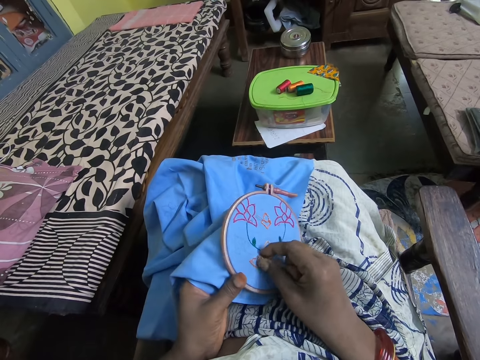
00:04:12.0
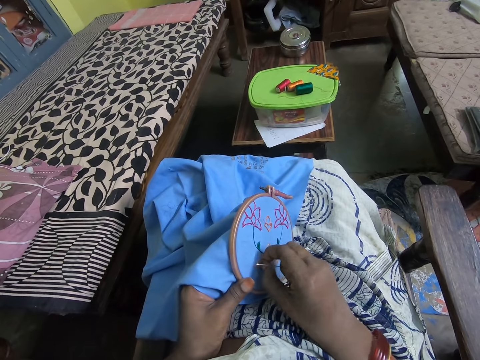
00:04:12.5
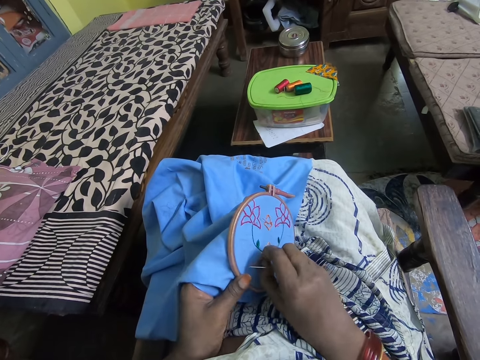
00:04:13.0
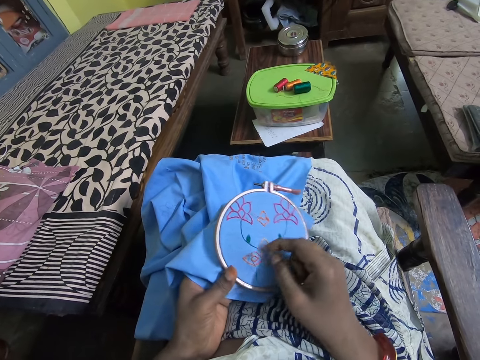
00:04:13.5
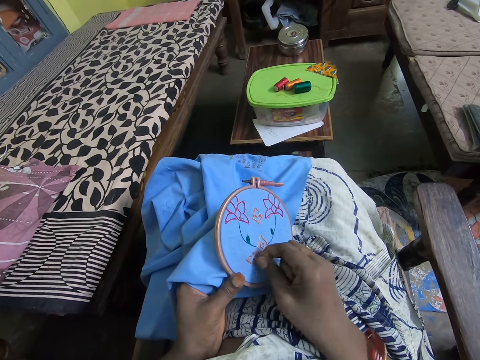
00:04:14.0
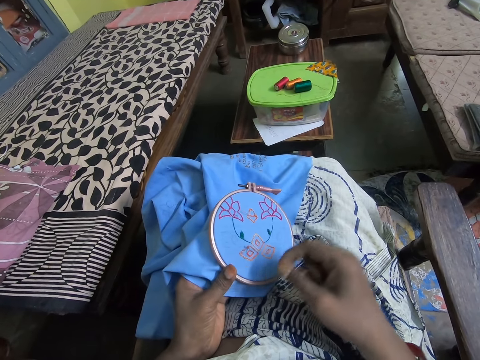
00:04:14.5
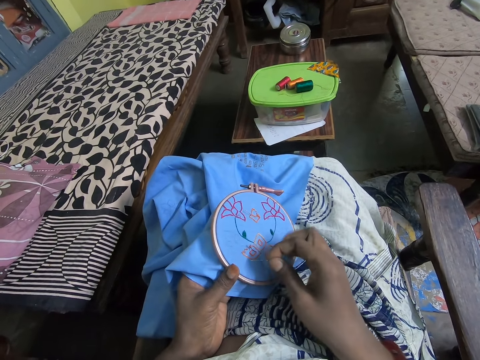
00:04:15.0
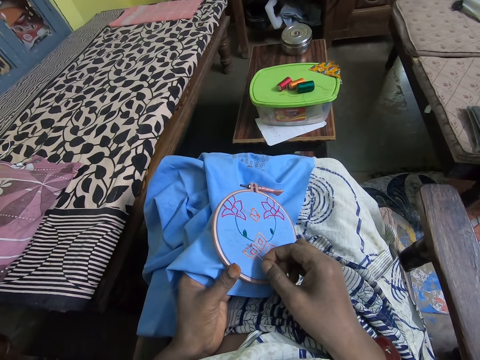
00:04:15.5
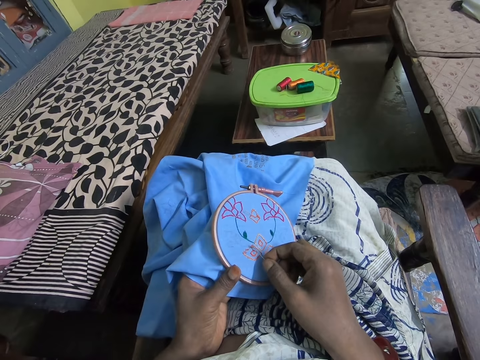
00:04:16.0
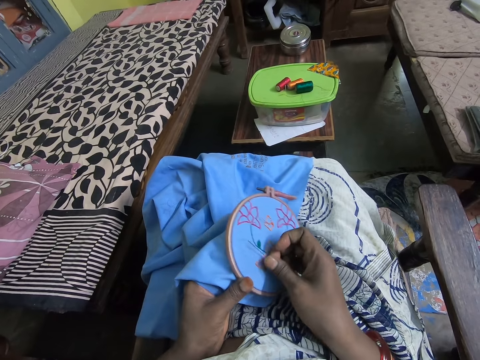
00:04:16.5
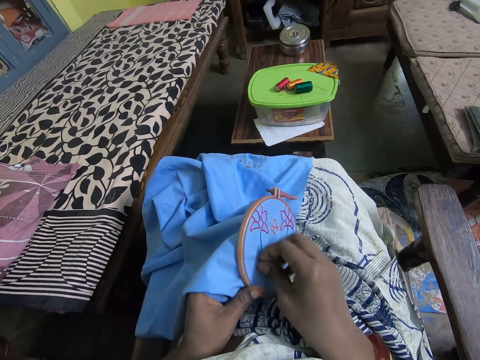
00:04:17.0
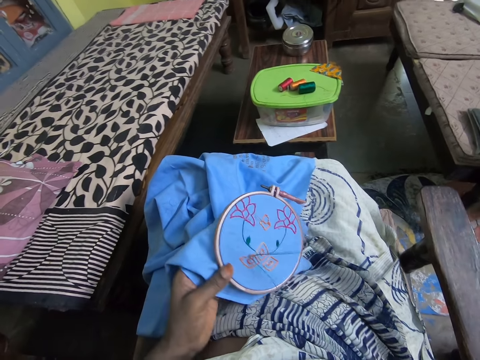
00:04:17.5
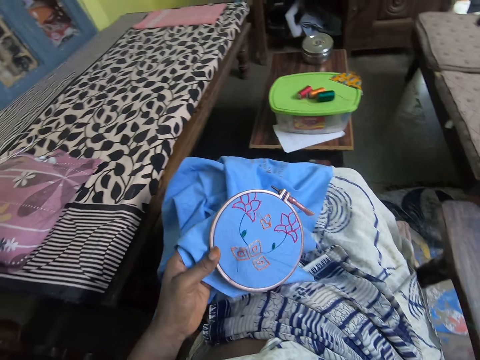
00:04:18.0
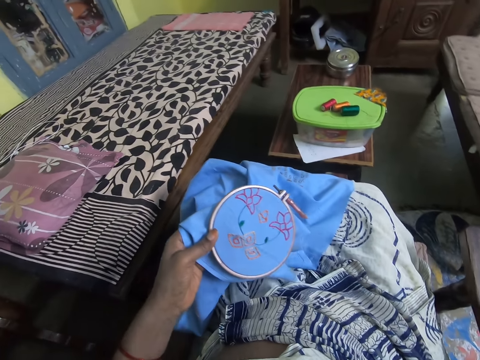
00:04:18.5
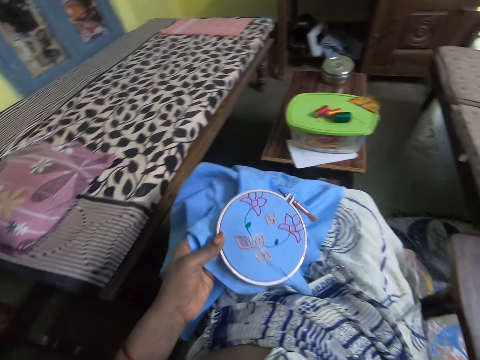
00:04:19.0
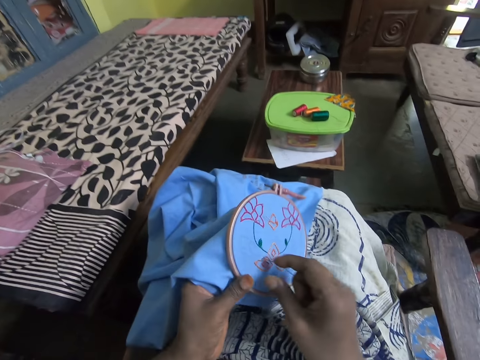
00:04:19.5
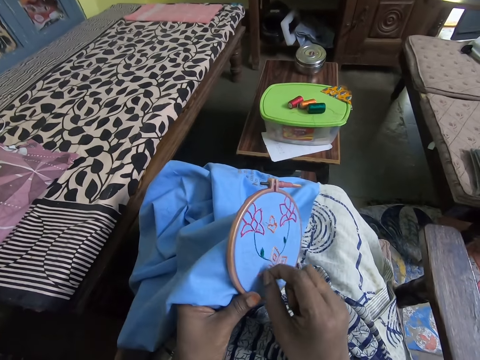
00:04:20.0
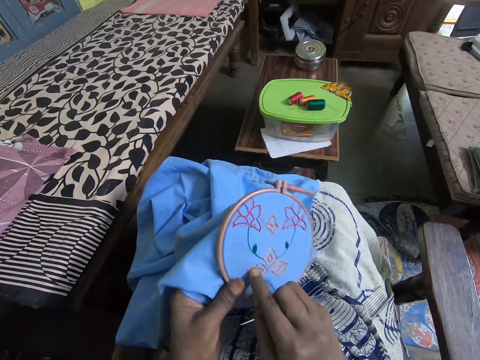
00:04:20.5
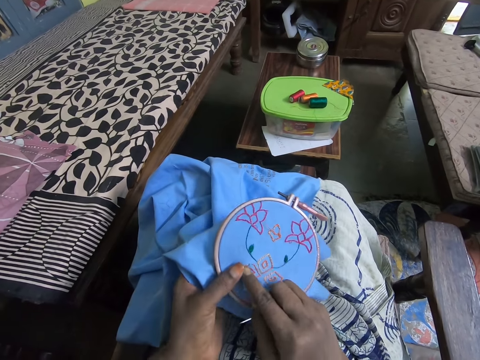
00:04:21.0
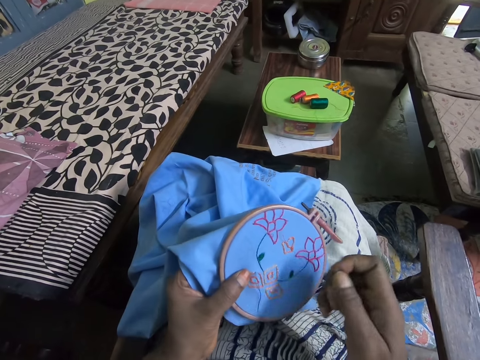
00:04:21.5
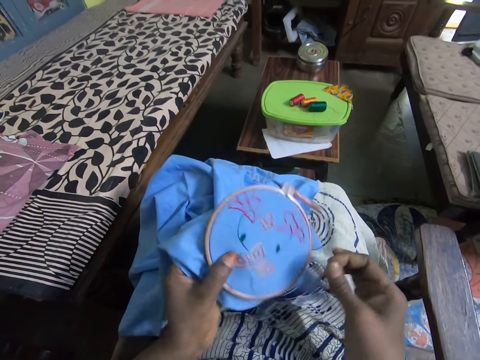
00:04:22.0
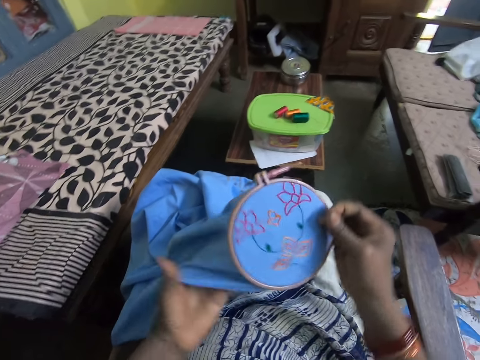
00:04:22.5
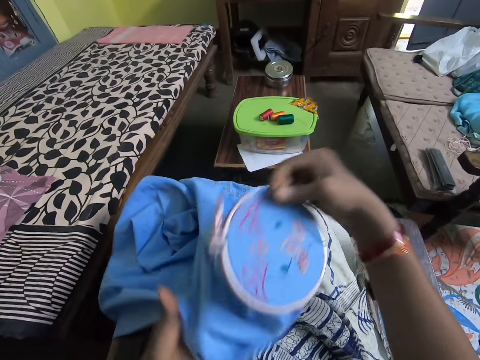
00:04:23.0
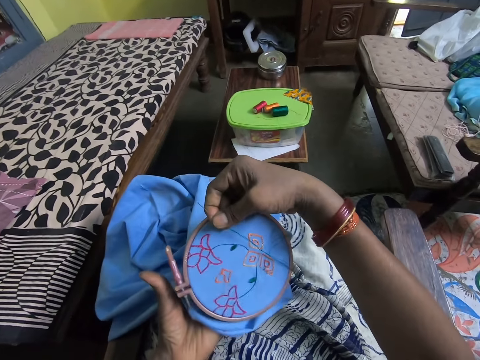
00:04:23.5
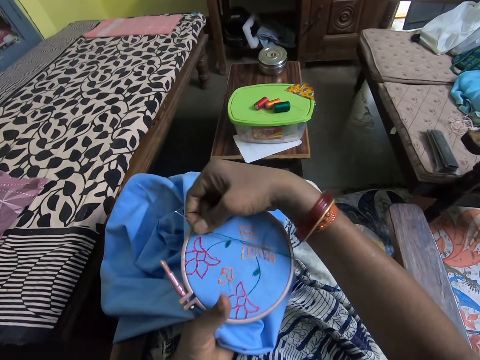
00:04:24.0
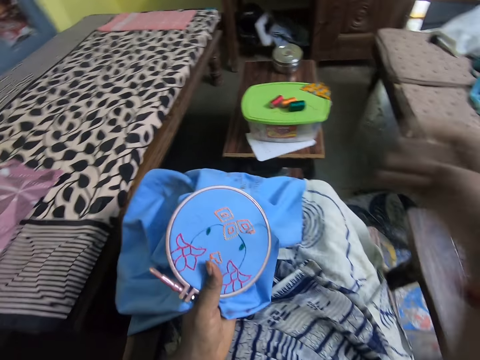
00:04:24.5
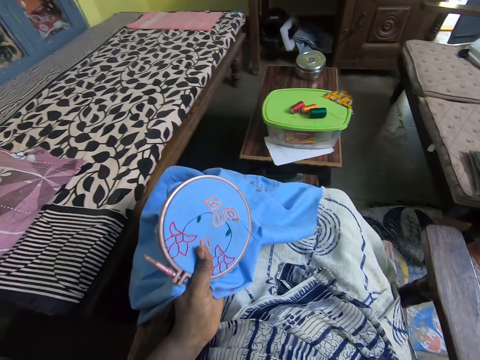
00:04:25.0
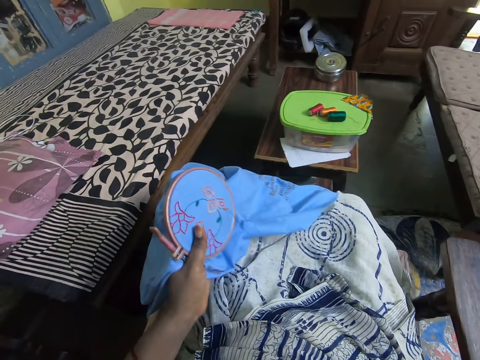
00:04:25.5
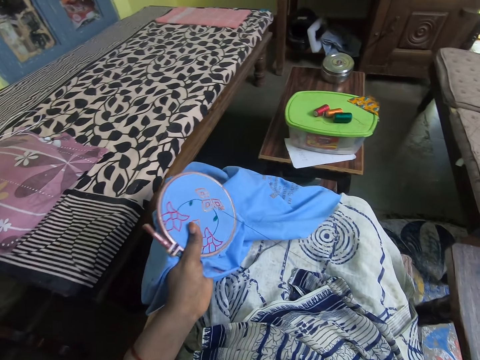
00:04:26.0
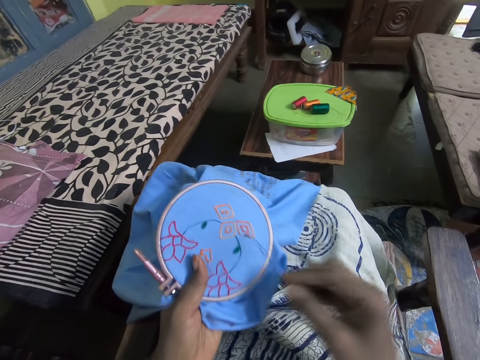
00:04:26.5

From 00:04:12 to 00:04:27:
The camera wearer stitches the embroidery flower pattern with the needle in the right hand. They pull the string. They hold the embroidery hoop with the right hand. They rotate the cloth. They place the embroidery hoop in the left hand.

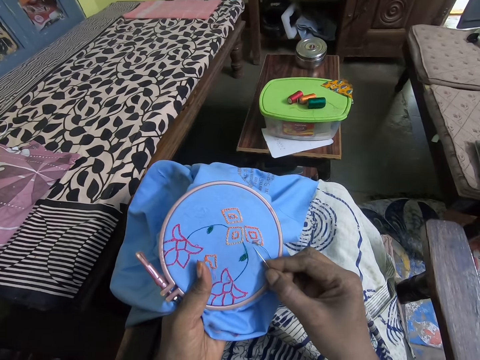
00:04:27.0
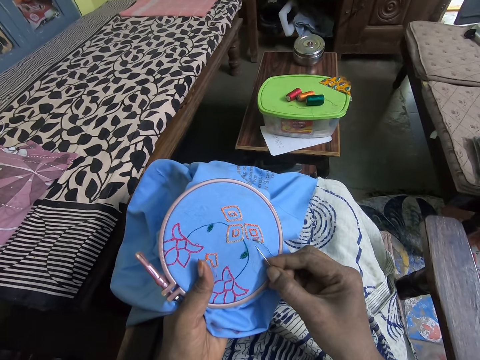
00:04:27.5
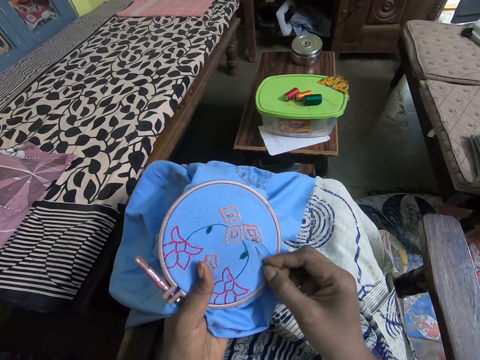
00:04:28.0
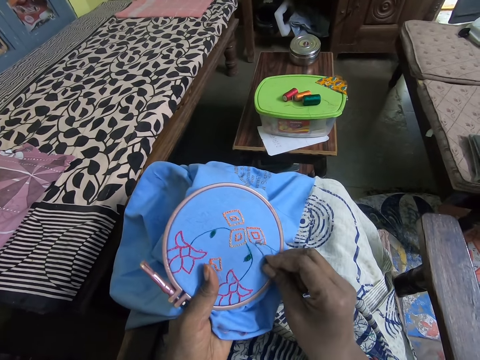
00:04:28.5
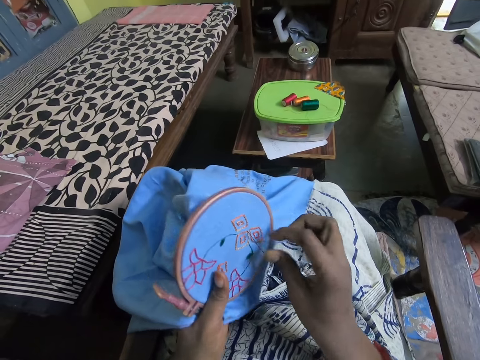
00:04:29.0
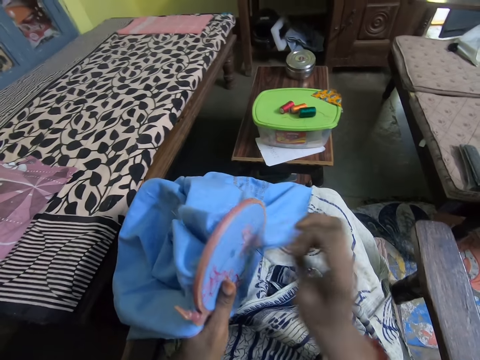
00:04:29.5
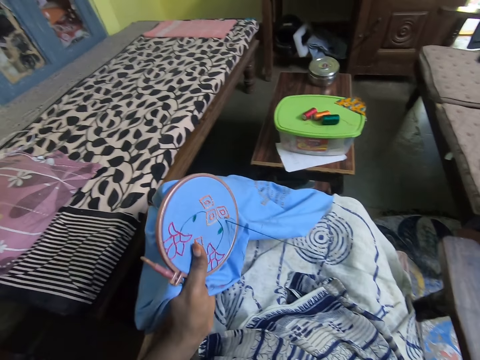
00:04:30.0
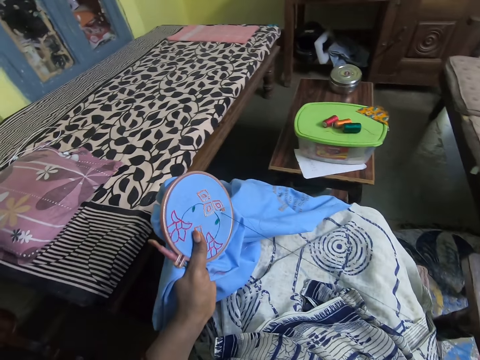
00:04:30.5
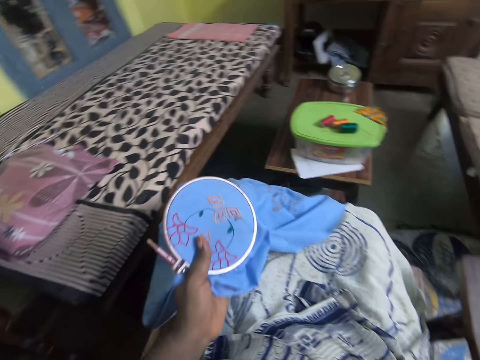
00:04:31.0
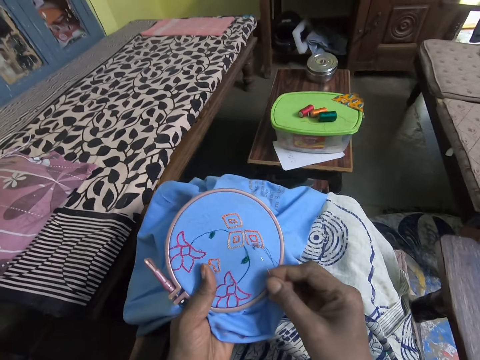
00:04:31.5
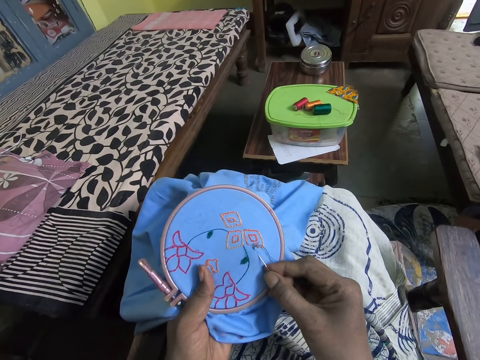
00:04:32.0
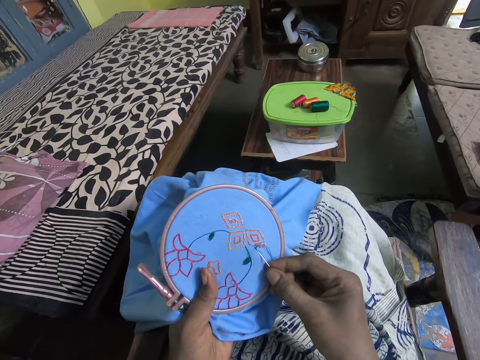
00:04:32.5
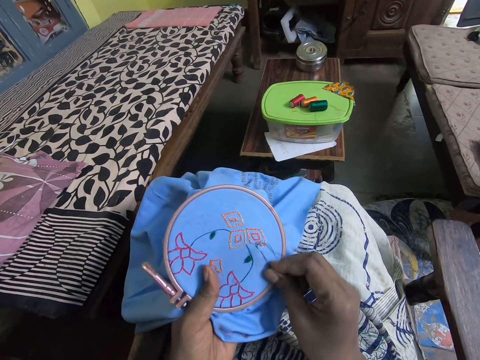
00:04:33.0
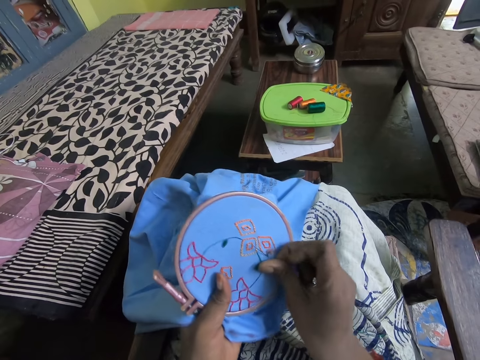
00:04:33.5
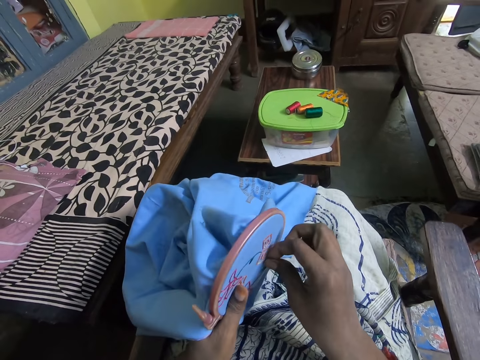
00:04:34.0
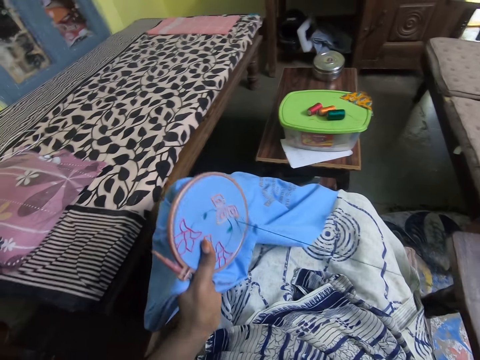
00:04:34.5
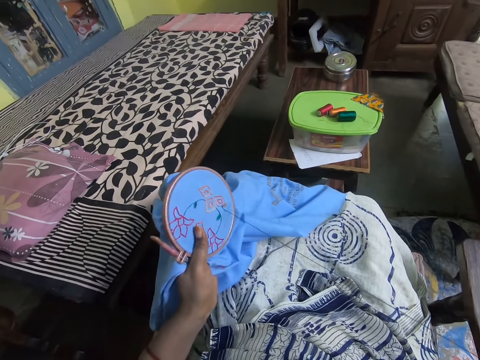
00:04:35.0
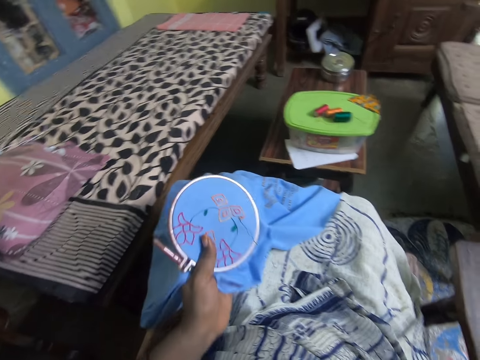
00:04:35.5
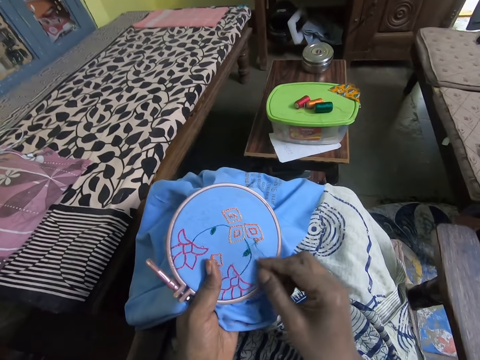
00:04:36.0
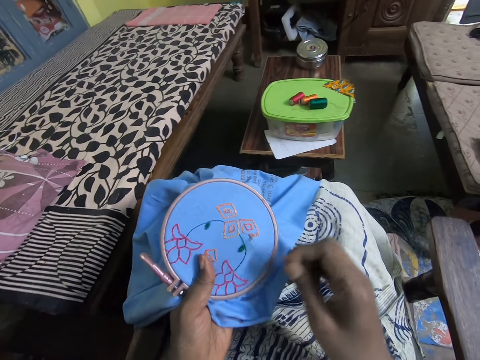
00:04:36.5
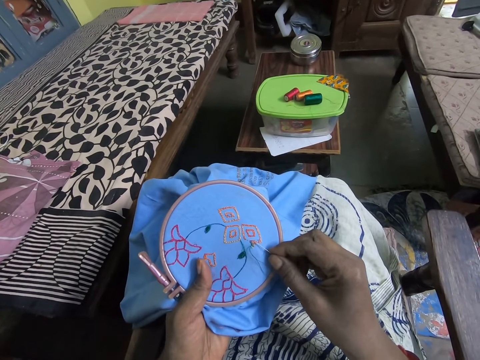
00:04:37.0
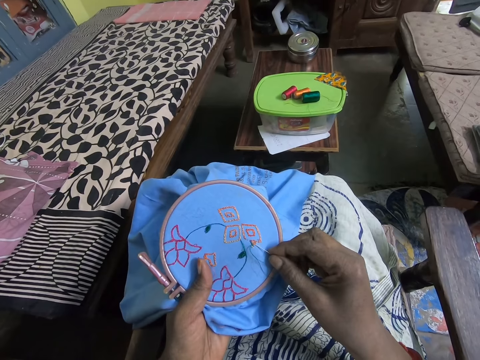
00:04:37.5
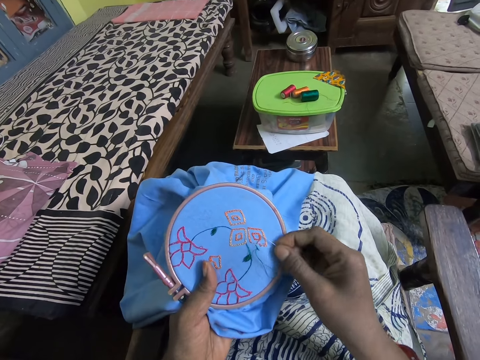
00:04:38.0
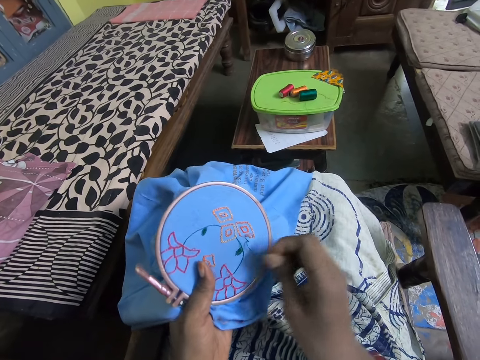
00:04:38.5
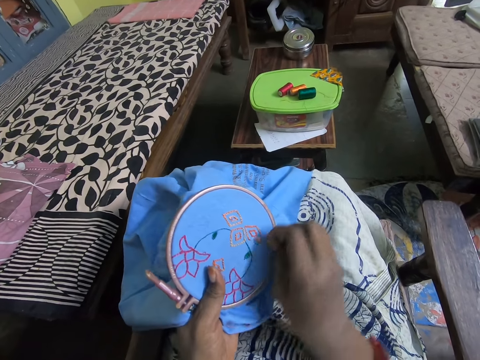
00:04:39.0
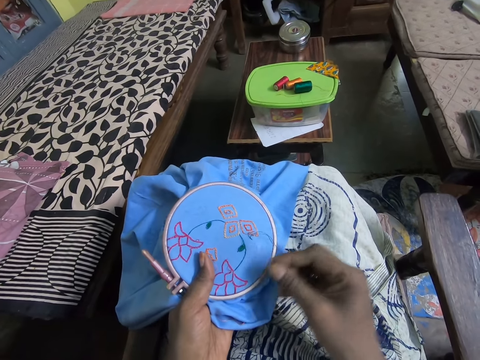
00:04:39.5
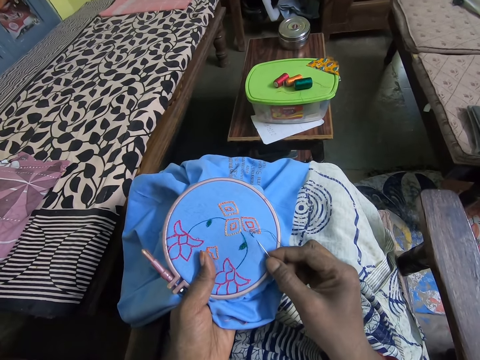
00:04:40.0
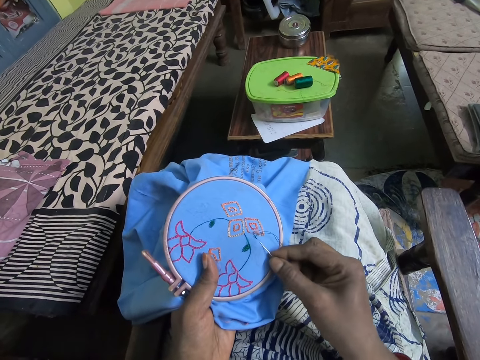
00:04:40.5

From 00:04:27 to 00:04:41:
The camera wearer stitches the embroidery flower pattern with the needle in the right hand. They pull the string.
